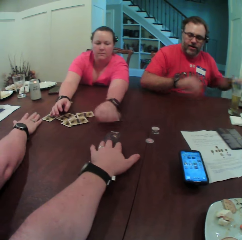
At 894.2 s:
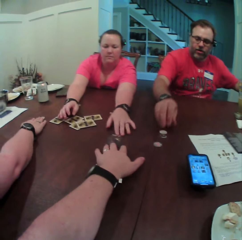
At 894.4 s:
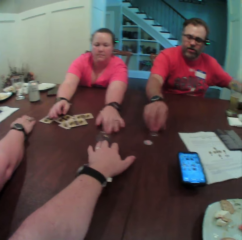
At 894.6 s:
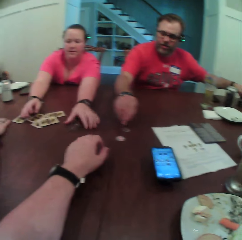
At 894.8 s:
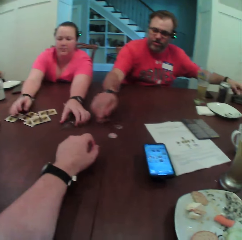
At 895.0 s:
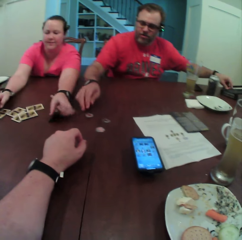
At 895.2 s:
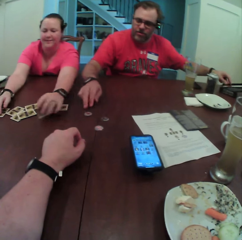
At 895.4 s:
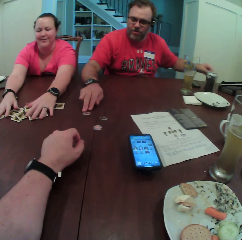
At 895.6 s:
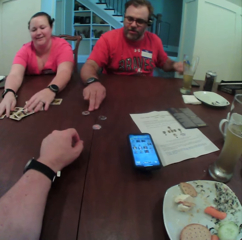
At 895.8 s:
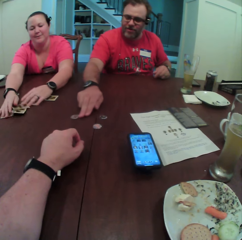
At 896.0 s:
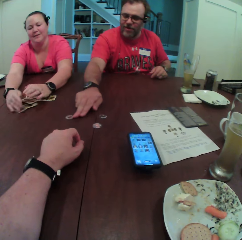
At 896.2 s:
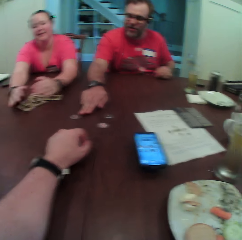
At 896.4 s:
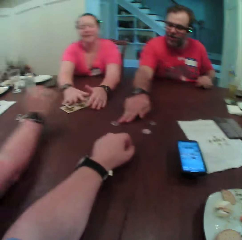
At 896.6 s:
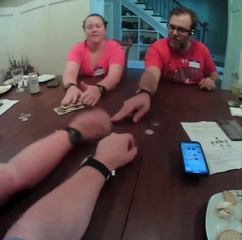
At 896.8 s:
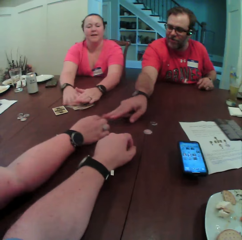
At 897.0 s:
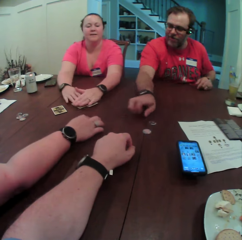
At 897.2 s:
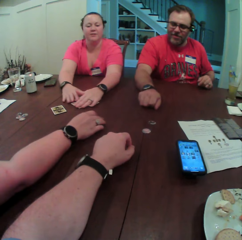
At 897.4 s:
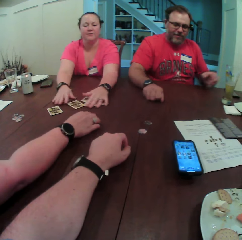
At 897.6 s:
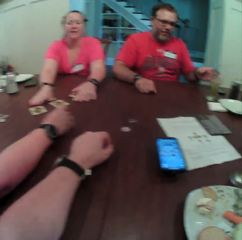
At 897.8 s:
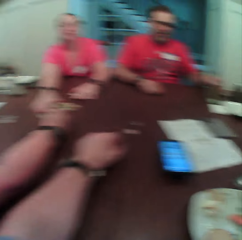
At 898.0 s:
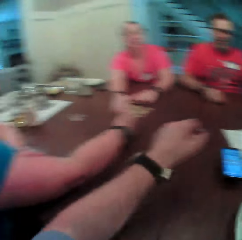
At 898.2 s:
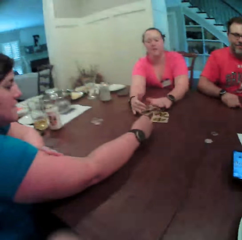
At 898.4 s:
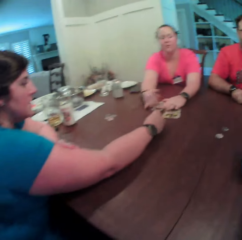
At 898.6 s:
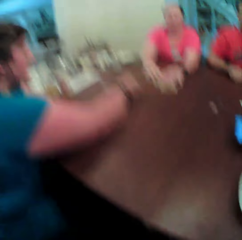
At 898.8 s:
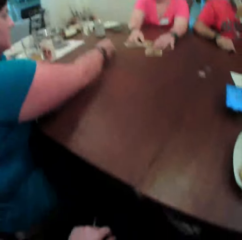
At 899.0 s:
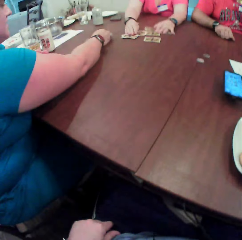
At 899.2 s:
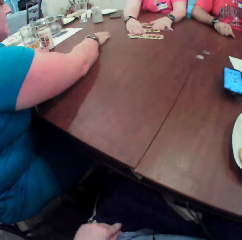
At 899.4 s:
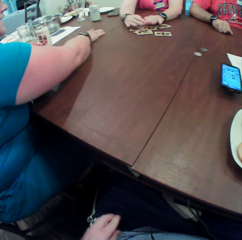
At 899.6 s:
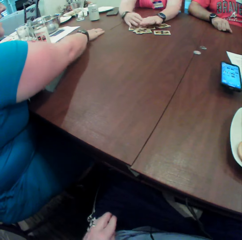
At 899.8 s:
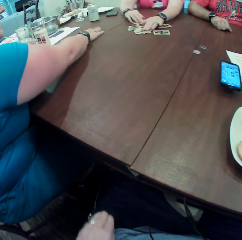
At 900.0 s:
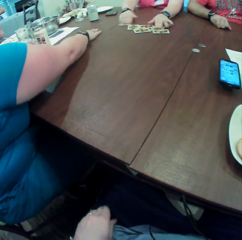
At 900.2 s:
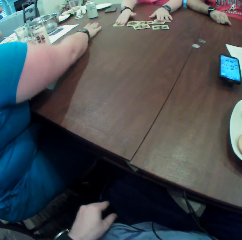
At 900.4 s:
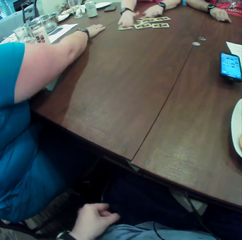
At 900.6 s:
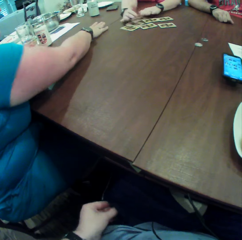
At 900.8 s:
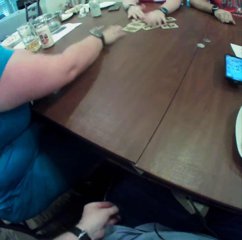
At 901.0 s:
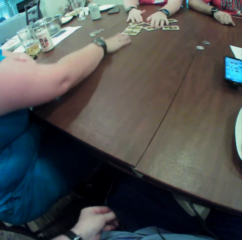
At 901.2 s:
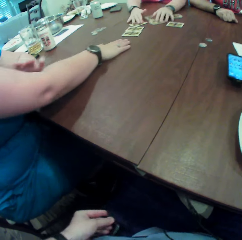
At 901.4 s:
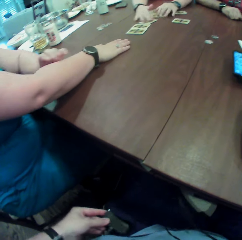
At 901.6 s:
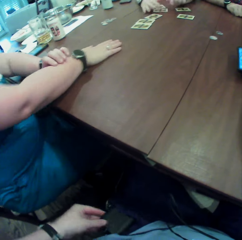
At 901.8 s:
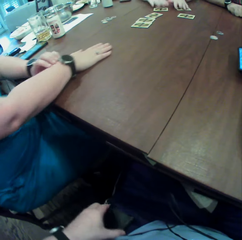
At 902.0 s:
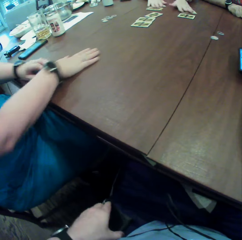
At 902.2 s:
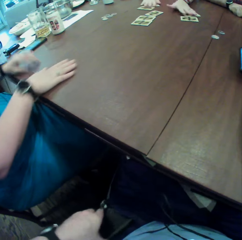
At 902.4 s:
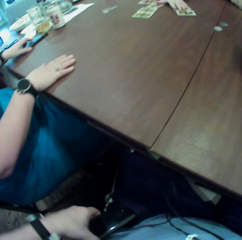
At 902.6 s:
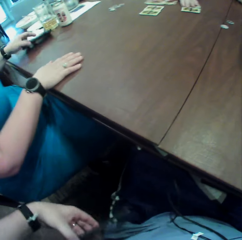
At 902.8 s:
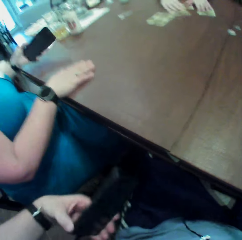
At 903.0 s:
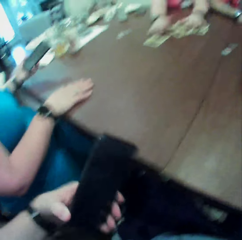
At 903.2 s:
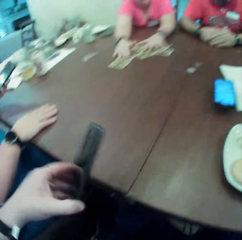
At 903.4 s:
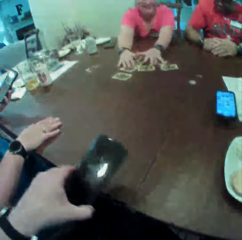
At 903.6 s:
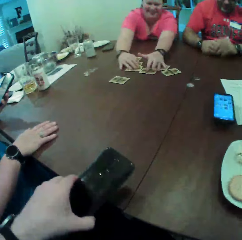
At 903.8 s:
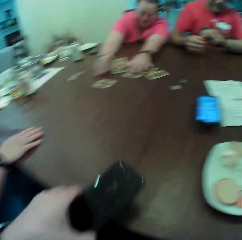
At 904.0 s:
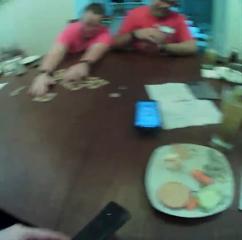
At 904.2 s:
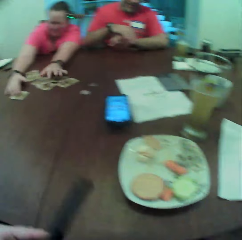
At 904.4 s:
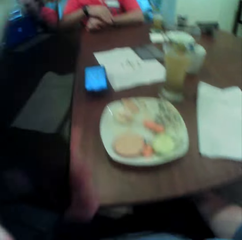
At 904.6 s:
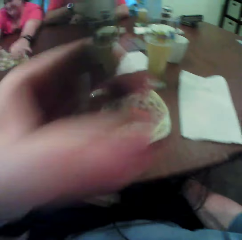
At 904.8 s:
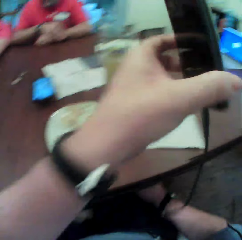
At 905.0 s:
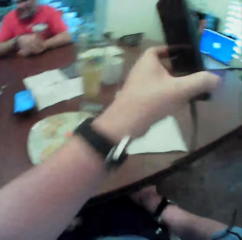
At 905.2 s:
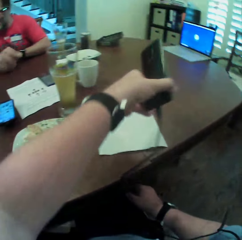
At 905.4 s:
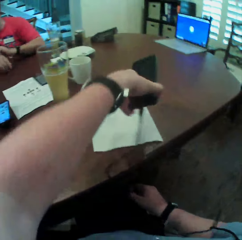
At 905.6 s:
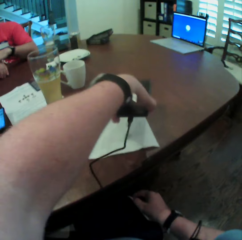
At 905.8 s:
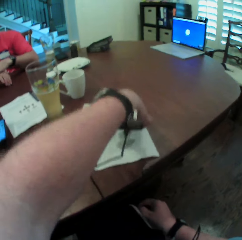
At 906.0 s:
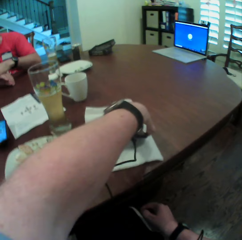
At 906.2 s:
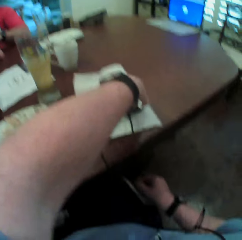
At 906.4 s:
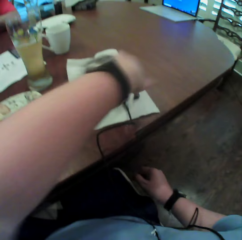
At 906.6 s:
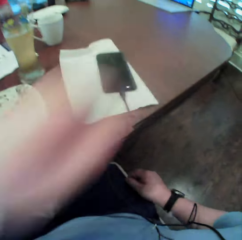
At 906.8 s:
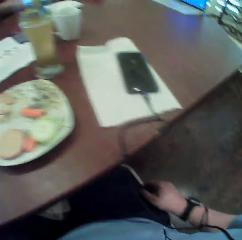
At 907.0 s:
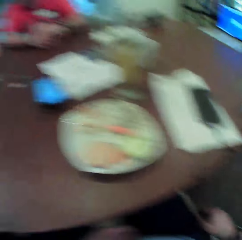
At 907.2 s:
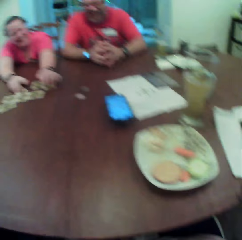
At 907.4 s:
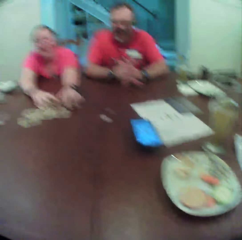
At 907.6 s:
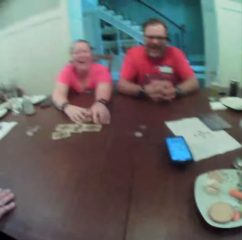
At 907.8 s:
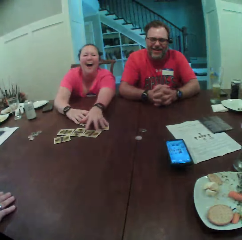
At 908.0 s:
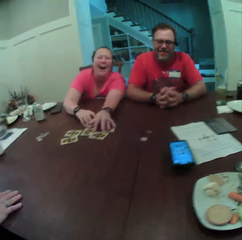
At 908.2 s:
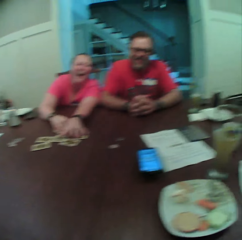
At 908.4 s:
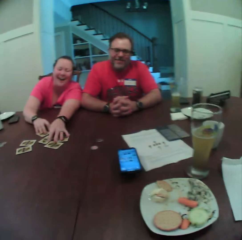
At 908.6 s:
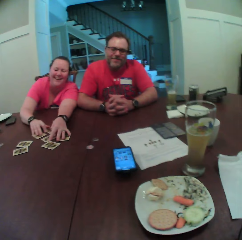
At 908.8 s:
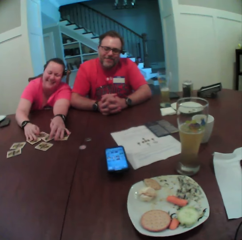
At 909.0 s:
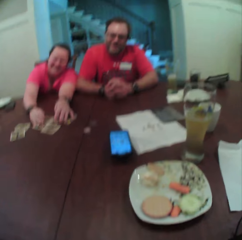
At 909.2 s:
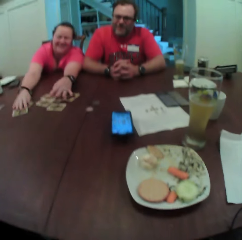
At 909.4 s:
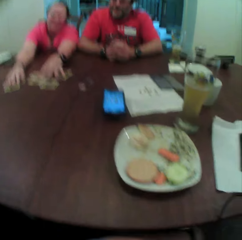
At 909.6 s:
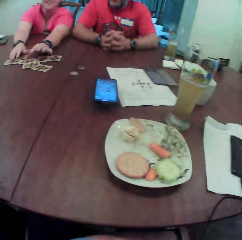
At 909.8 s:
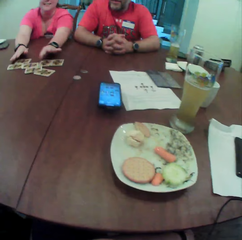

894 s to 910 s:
The man transfers the cards from his right hand to his left hand. The camera wearer moves a card on the table with his left hand. A woman picks up a card on the table with her left hand. The man picks up a token from the table with his right hand and places the token on the table with his right hand. The woman turns the card on the table with her left hand. The man moves the token on the table with his right hand. The woman gathers the cards on the table with both hands and shuffles the playing cards on the table. Another woman gathers some tokens on the table with her right hand. The first woman moves the cards on the table with both hands. The camera wearer picks up a phone from his pocket with his left hand. The other woman picks up the phone on the table with her left hand. The camera wearer places the phone on the table with his left hand. The first woman moves the cards on the table with both hands.

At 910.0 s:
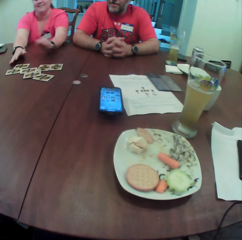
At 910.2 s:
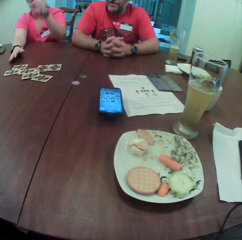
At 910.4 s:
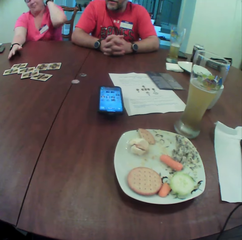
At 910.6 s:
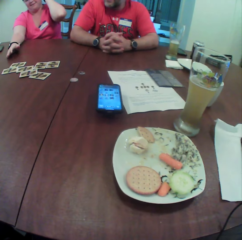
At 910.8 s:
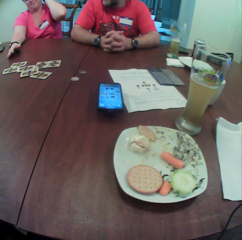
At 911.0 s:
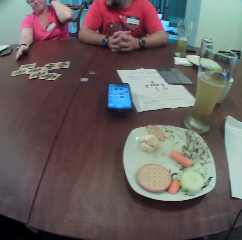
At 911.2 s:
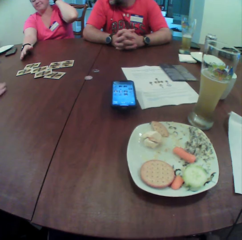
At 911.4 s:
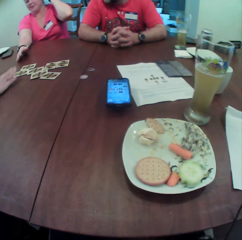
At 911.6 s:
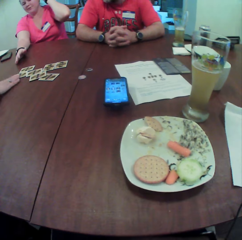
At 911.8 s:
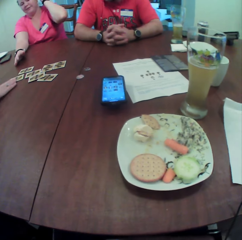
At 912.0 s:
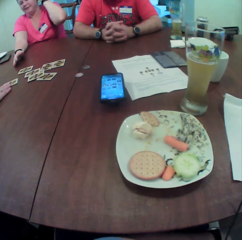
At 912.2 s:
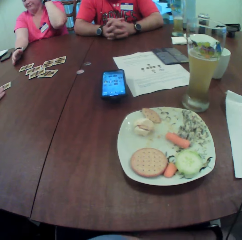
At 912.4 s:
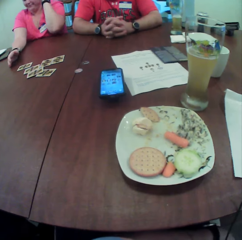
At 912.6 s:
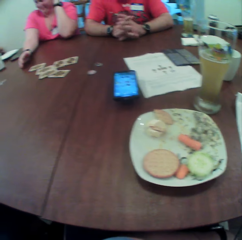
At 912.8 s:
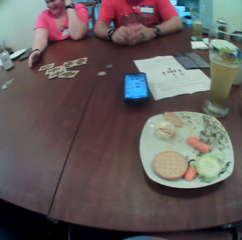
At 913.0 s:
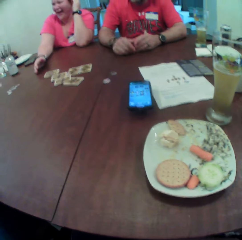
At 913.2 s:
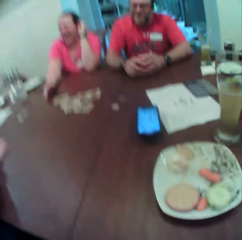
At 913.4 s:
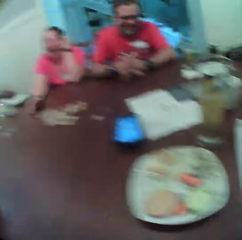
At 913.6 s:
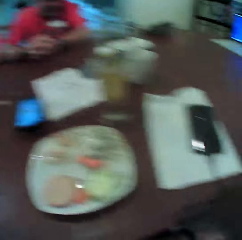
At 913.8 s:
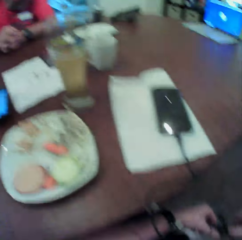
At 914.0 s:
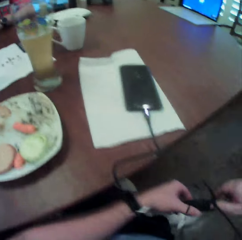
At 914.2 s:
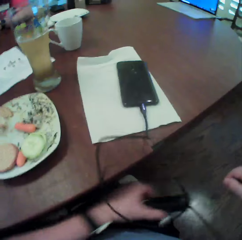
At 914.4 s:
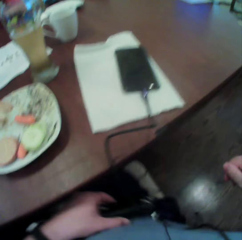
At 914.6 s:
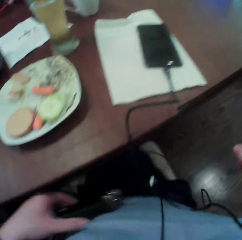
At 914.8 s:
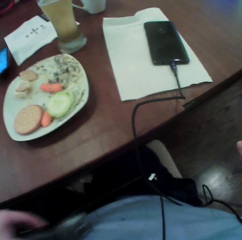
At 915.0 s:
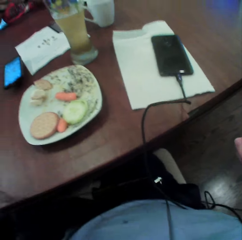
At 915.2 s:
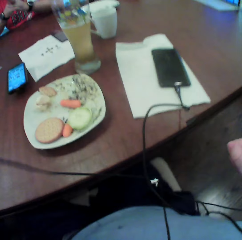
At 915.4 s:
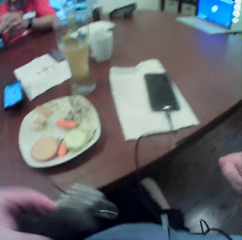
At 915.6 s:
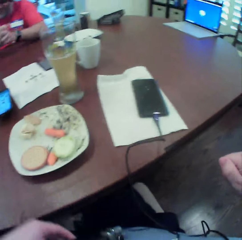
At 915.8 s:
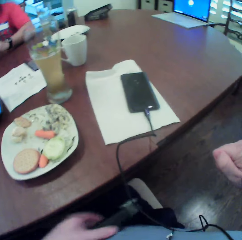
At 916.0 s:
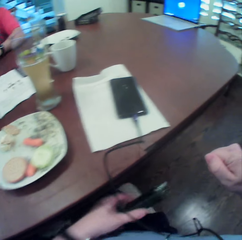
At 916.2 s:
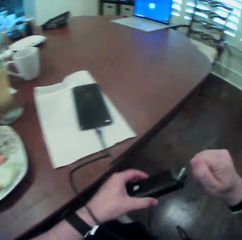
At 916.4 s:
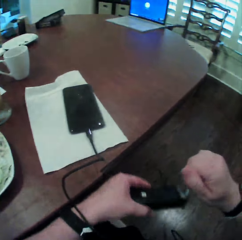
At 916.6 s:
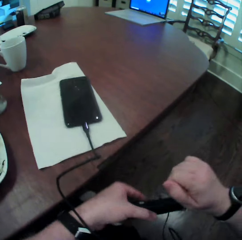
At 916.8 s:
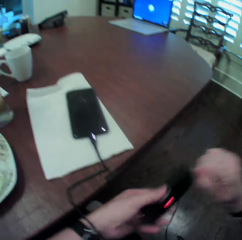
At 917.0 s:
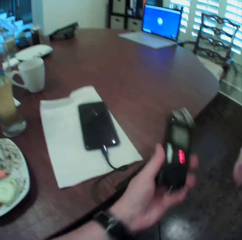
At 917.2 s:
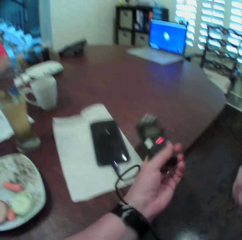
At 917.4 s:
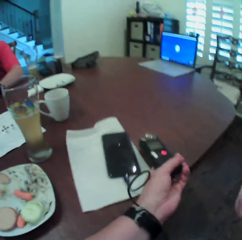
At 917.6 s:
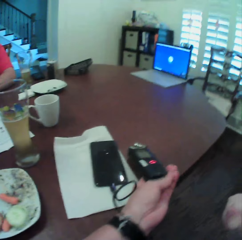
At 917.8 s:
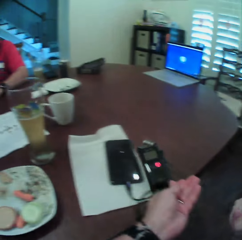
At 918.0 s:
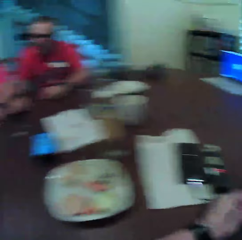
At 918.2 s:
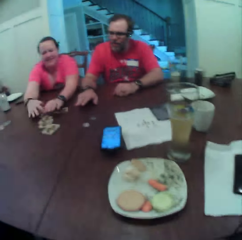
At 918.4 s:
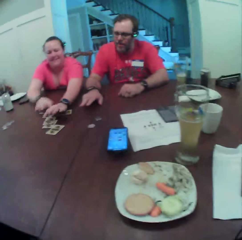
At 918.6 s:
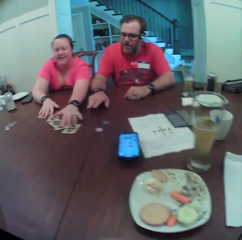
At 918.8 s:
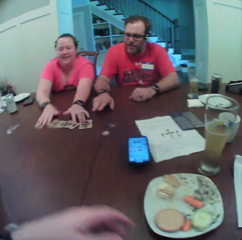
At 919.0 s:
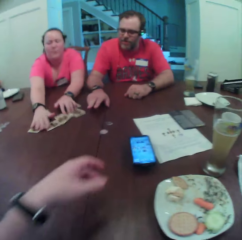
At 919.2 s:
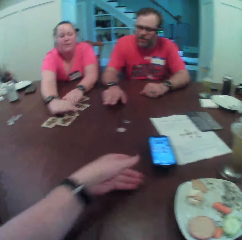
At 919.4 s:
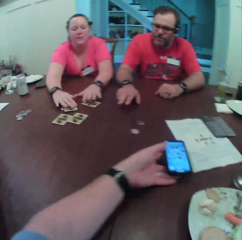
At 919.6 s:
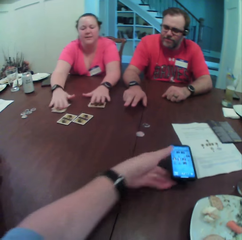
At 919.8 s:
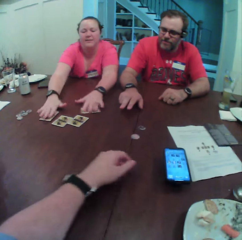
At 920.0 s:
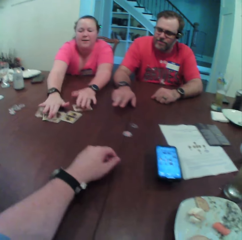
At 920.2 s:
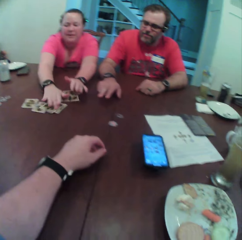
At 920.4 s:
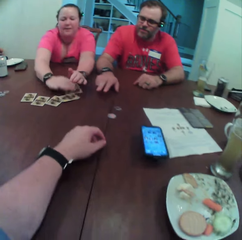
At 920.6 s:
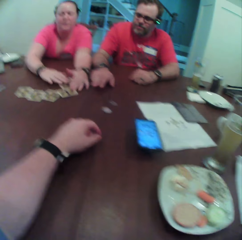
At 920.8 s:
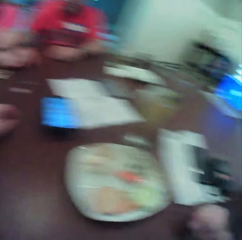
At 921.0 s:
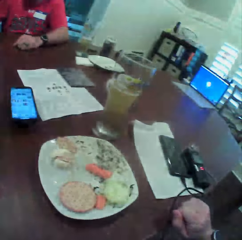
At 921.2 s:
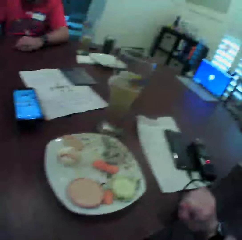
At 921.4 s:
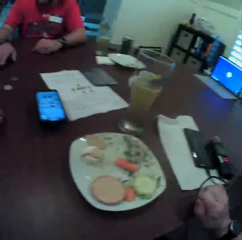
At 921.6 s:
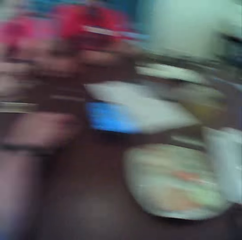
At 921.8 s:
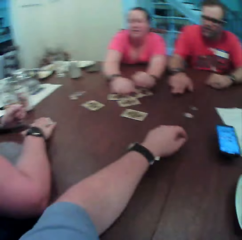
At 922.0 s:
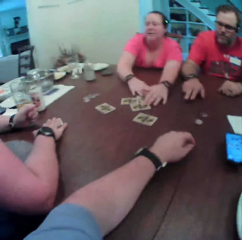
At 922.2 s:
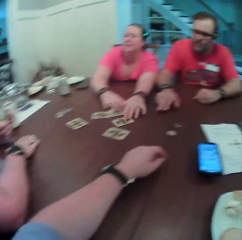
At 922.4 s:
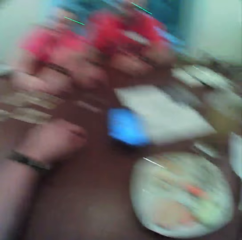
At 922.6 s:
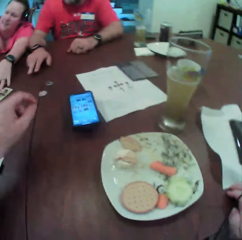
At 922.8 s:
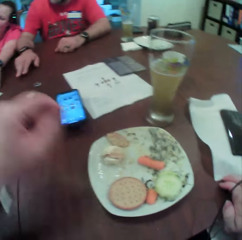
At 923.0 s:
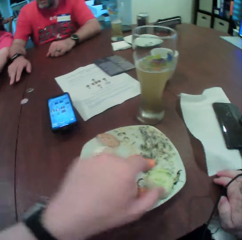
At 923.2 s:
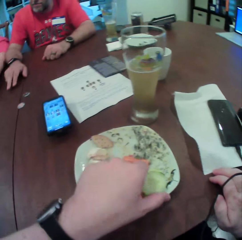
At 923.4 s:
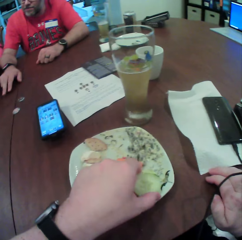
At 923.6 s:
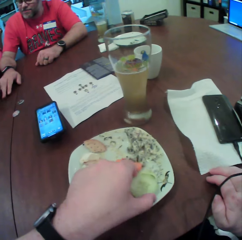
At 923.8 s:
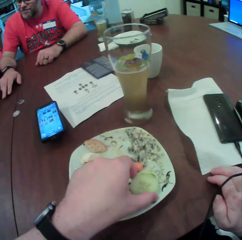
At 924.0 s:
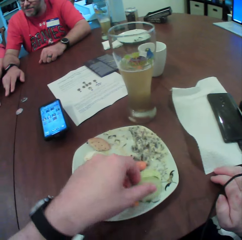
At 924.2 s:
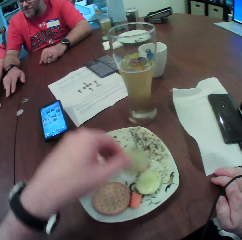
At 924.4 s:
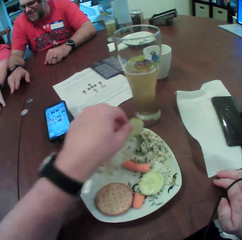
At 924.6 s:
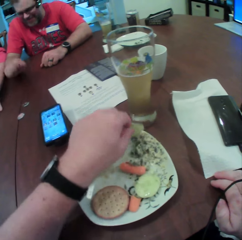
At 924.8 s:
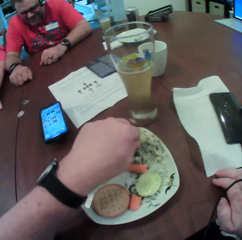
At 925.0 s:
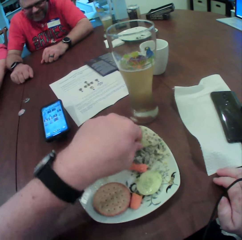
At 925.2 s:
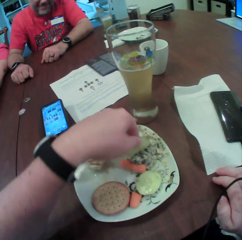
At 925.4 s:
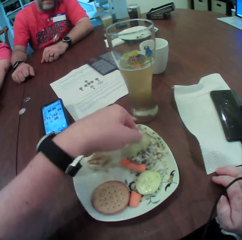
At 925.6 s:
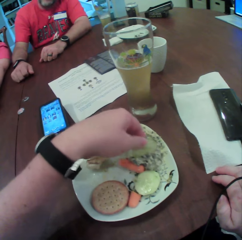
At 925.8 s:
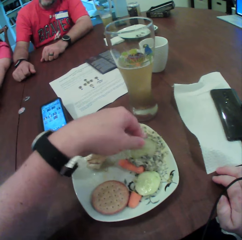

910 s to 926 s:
A woman picks up a card from the table with her right hand. The camera wearer wipes a power bank or walkie-talkie on the shirt. He places the walkie-talkie on the table with his left hand. Another woman moves the cards on the table with both hands. The camera wearer looks around. The other woman moves the cards on the table with both hands again. The camera wearer picks up a cucumber slice from a plate on the table with his left hand.
